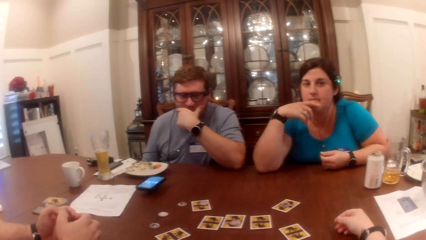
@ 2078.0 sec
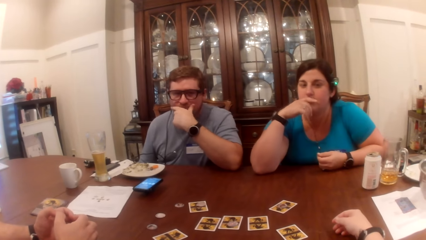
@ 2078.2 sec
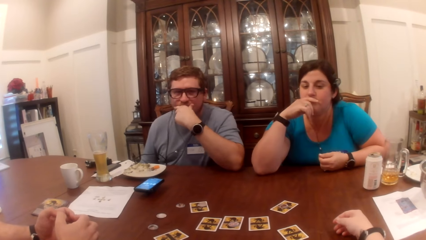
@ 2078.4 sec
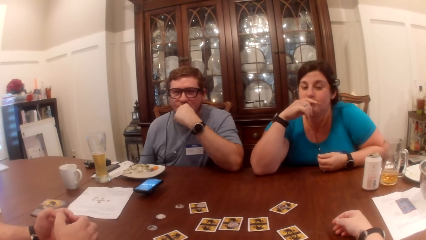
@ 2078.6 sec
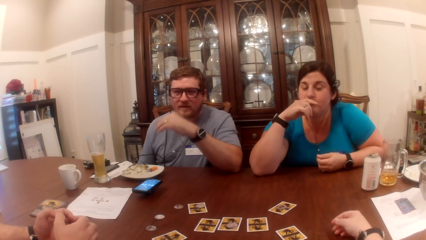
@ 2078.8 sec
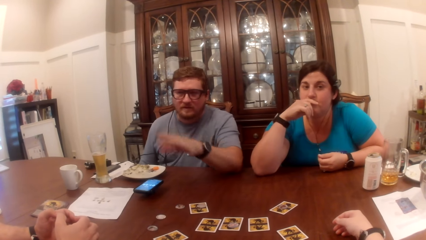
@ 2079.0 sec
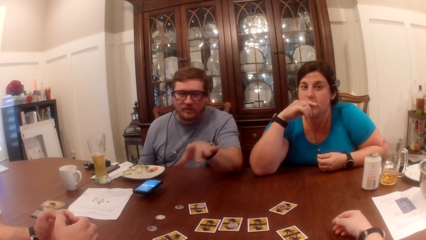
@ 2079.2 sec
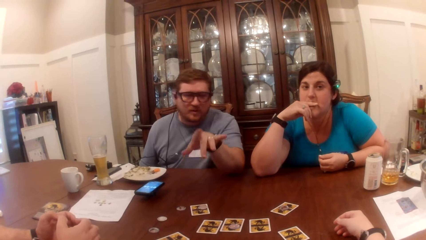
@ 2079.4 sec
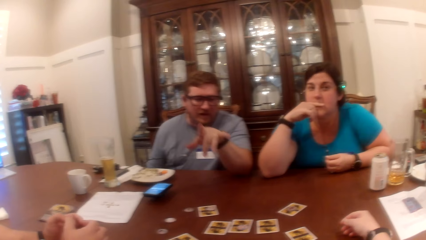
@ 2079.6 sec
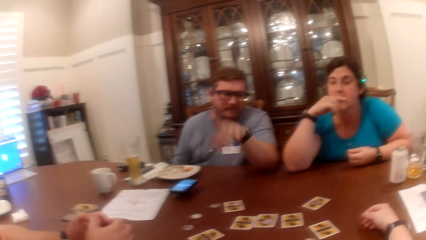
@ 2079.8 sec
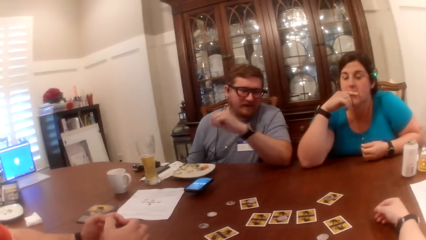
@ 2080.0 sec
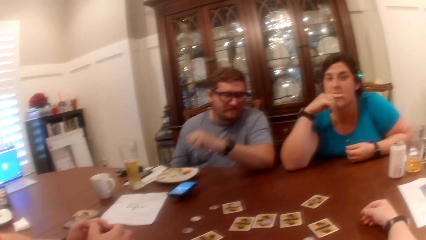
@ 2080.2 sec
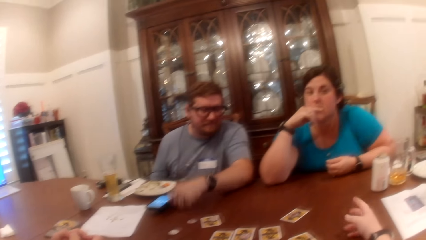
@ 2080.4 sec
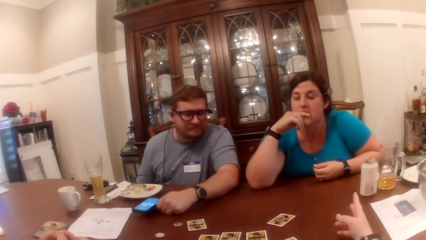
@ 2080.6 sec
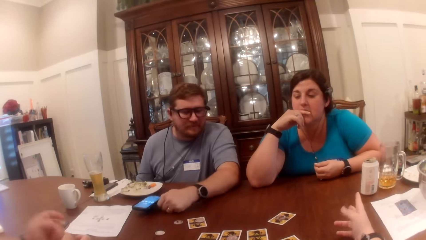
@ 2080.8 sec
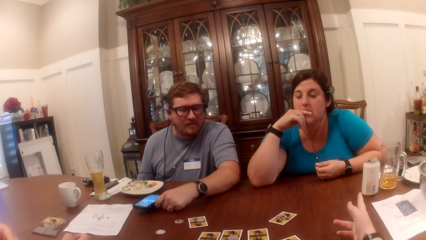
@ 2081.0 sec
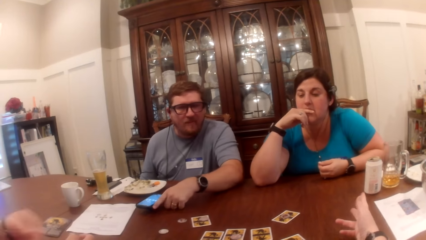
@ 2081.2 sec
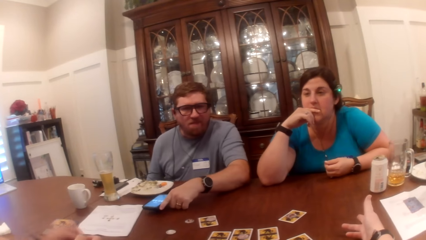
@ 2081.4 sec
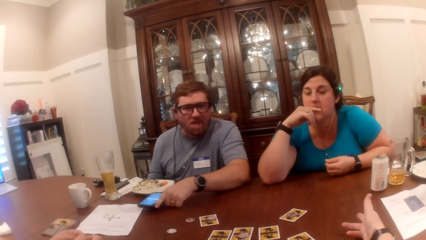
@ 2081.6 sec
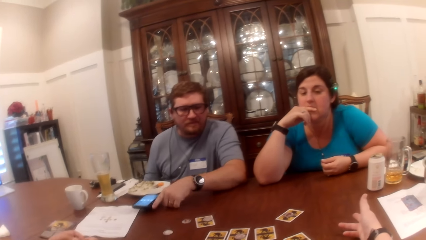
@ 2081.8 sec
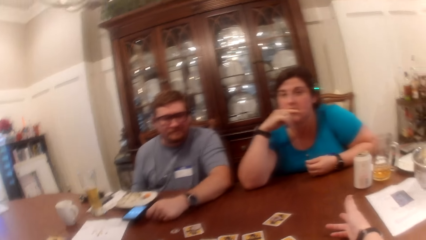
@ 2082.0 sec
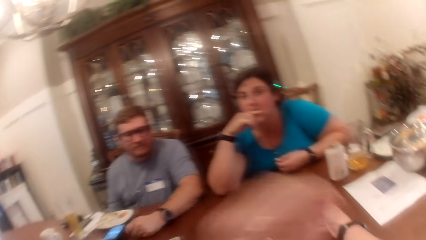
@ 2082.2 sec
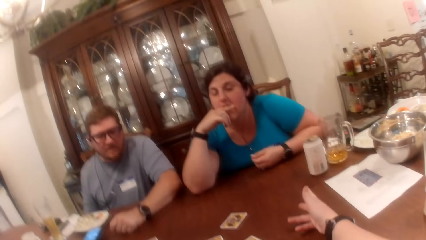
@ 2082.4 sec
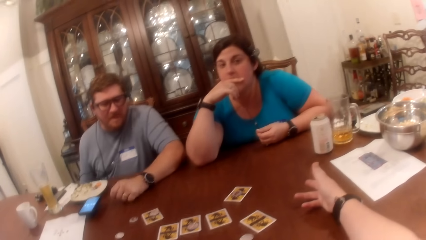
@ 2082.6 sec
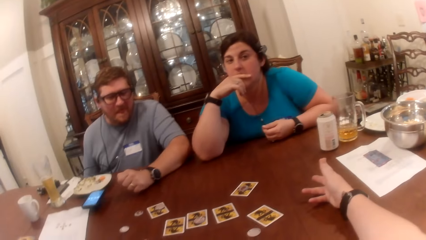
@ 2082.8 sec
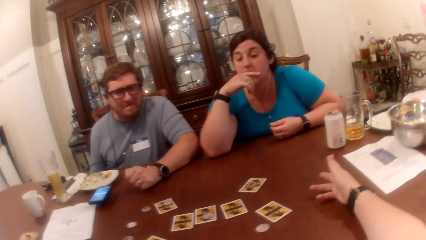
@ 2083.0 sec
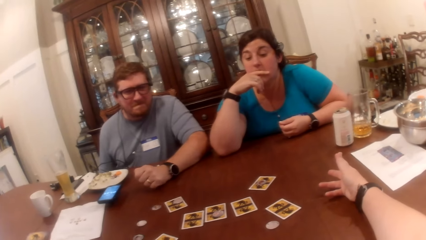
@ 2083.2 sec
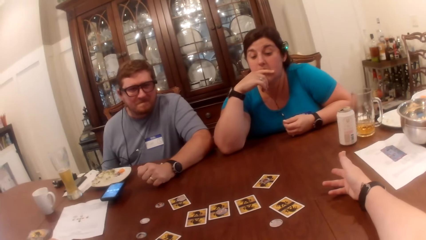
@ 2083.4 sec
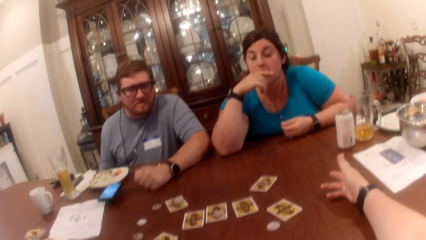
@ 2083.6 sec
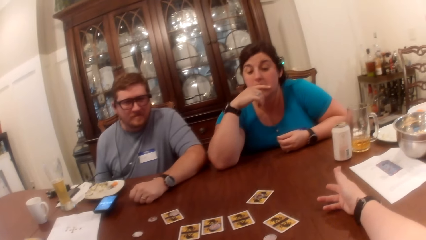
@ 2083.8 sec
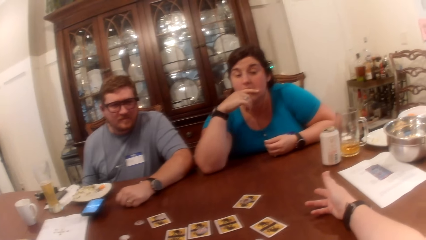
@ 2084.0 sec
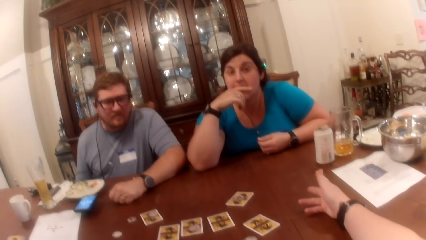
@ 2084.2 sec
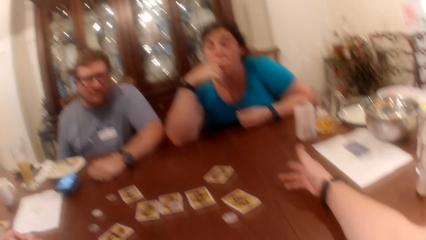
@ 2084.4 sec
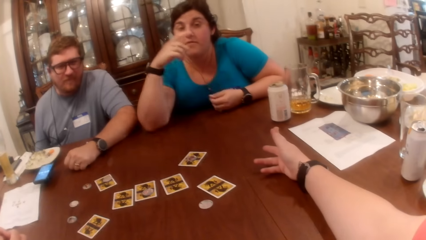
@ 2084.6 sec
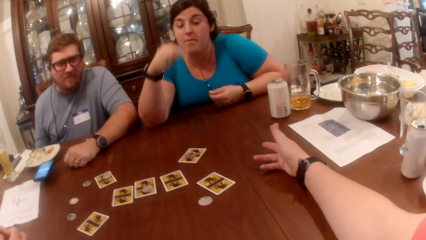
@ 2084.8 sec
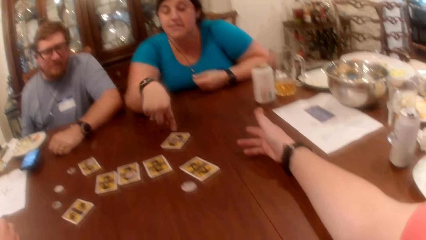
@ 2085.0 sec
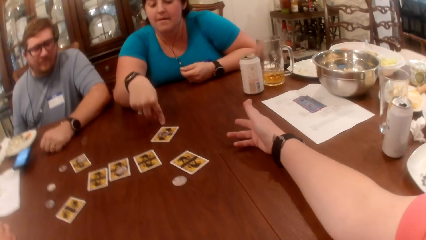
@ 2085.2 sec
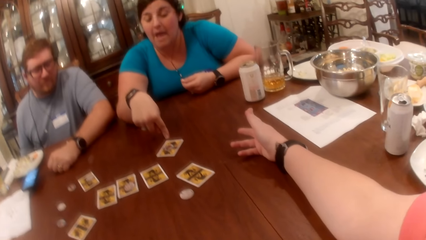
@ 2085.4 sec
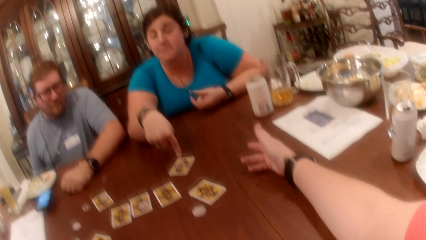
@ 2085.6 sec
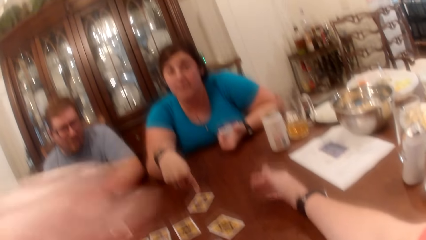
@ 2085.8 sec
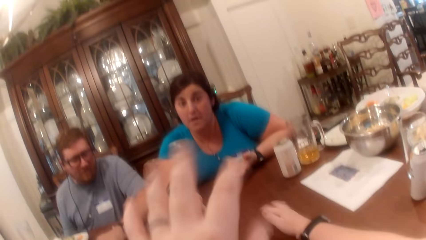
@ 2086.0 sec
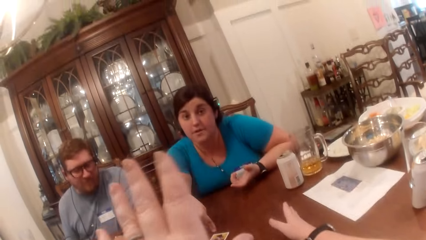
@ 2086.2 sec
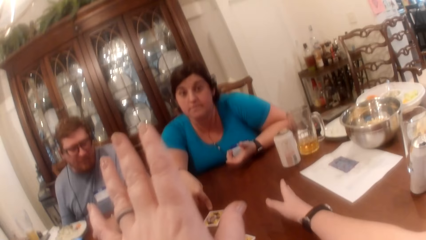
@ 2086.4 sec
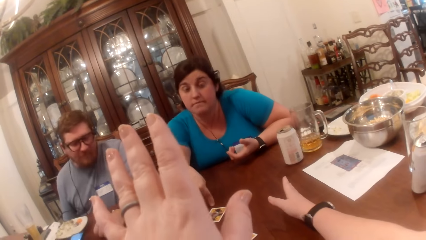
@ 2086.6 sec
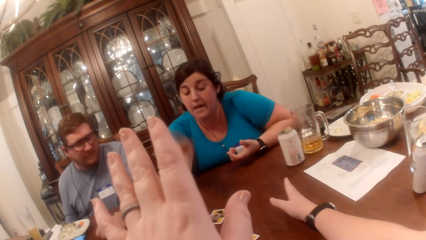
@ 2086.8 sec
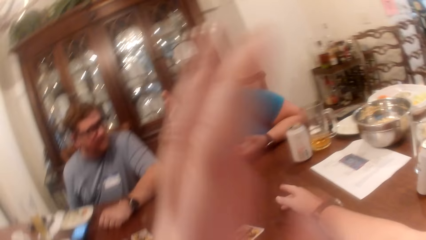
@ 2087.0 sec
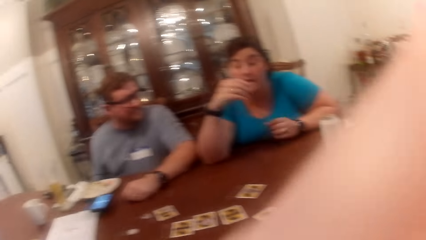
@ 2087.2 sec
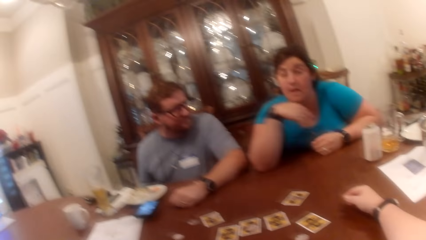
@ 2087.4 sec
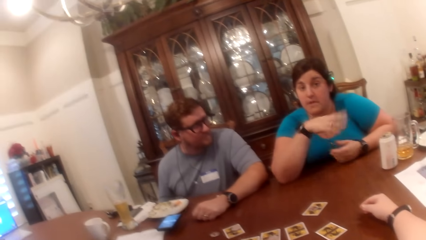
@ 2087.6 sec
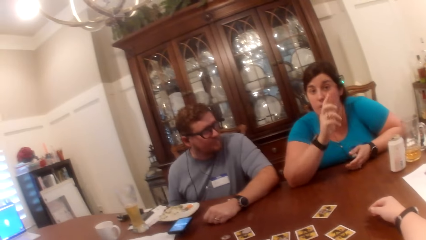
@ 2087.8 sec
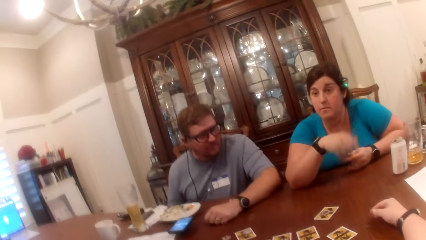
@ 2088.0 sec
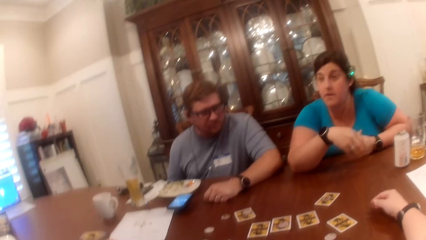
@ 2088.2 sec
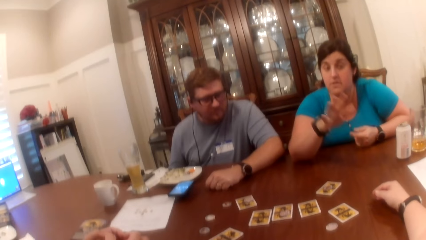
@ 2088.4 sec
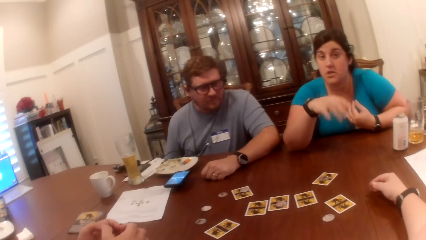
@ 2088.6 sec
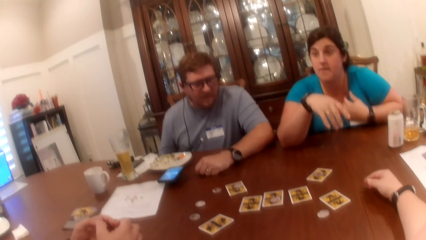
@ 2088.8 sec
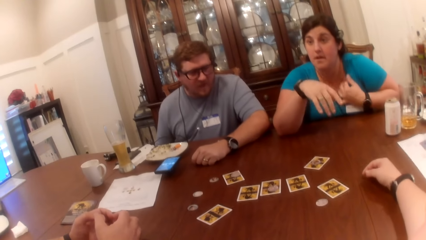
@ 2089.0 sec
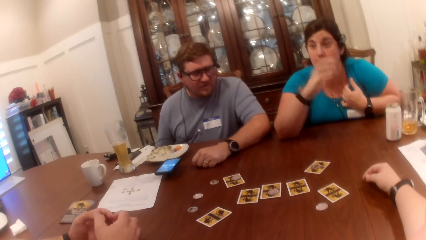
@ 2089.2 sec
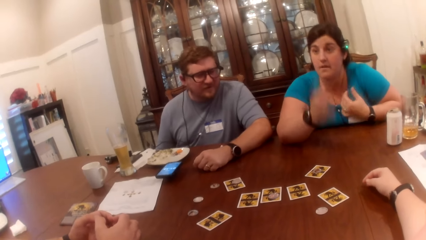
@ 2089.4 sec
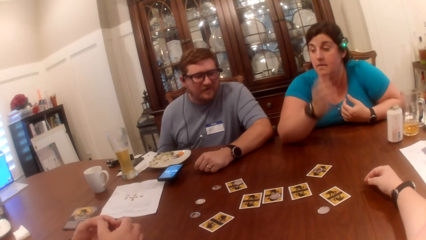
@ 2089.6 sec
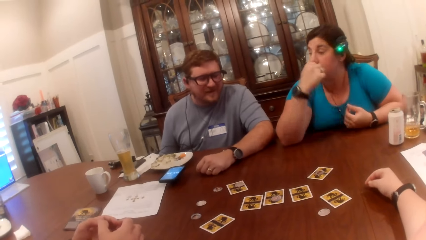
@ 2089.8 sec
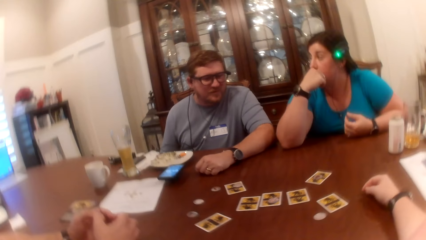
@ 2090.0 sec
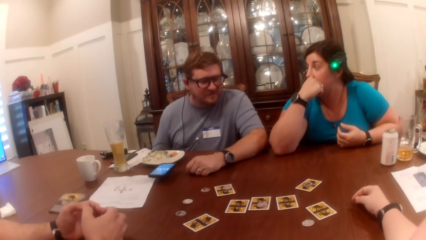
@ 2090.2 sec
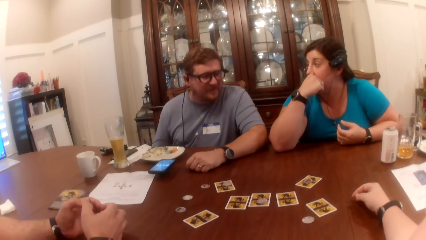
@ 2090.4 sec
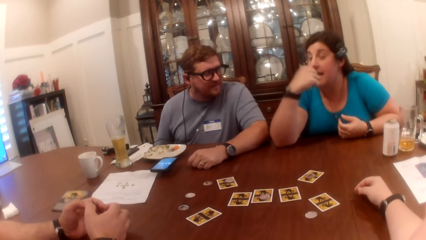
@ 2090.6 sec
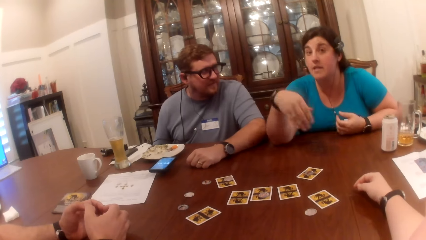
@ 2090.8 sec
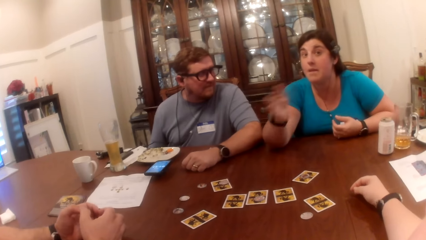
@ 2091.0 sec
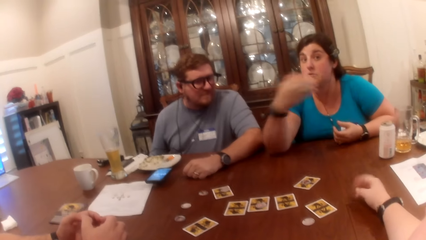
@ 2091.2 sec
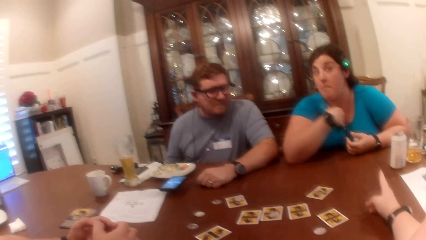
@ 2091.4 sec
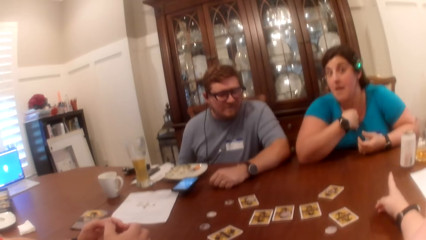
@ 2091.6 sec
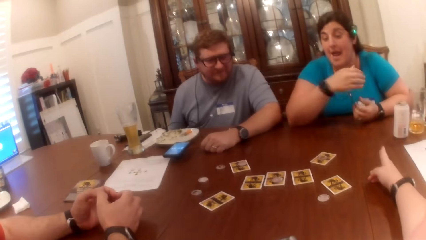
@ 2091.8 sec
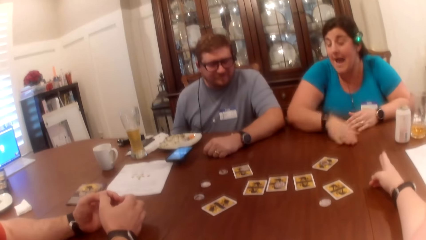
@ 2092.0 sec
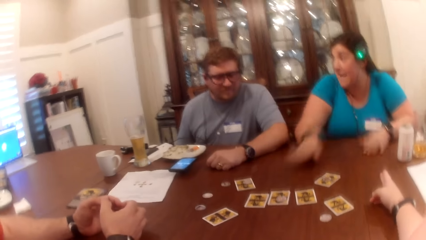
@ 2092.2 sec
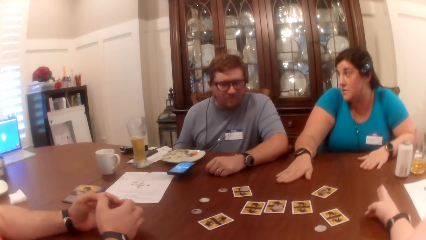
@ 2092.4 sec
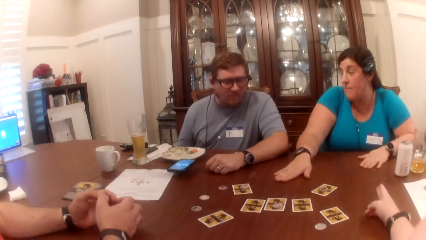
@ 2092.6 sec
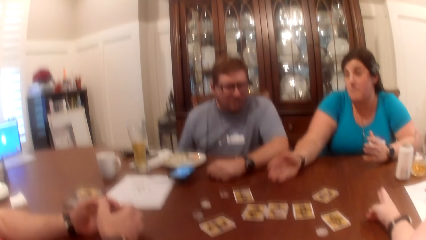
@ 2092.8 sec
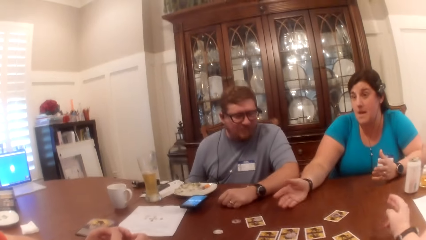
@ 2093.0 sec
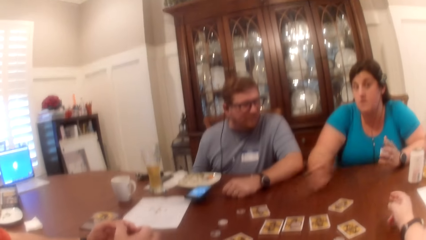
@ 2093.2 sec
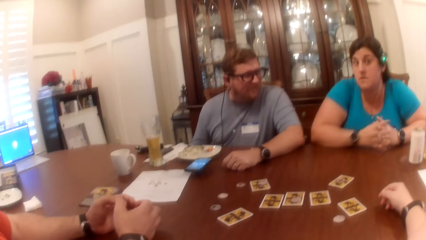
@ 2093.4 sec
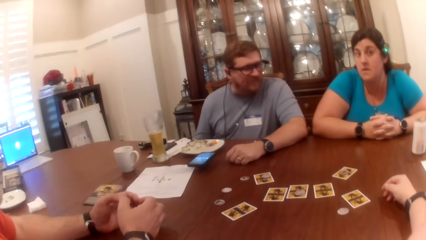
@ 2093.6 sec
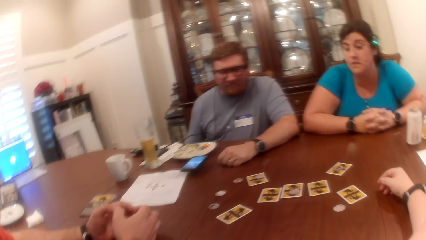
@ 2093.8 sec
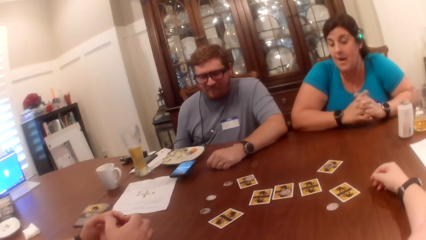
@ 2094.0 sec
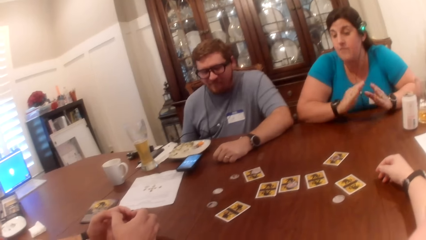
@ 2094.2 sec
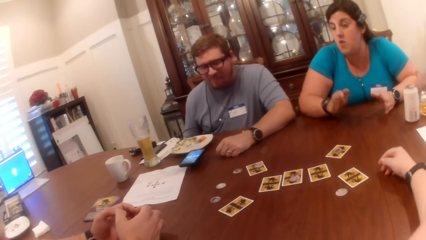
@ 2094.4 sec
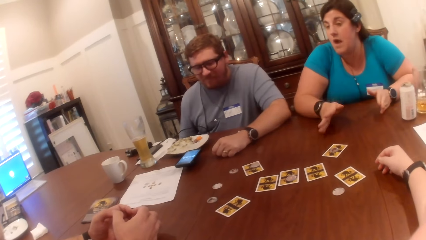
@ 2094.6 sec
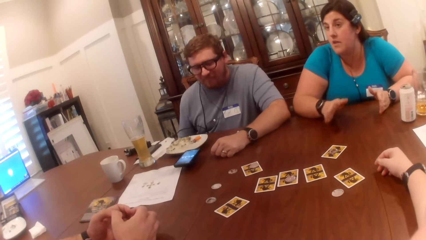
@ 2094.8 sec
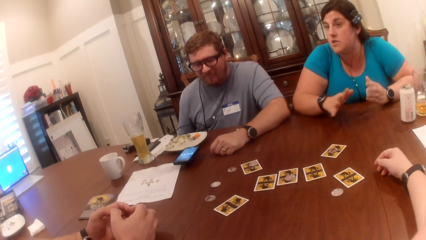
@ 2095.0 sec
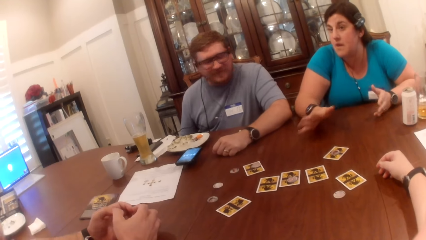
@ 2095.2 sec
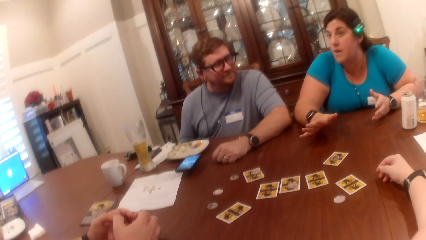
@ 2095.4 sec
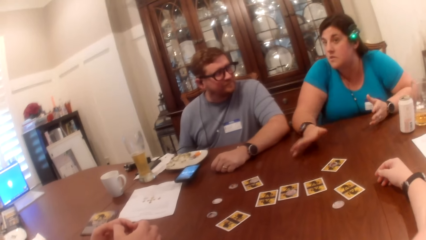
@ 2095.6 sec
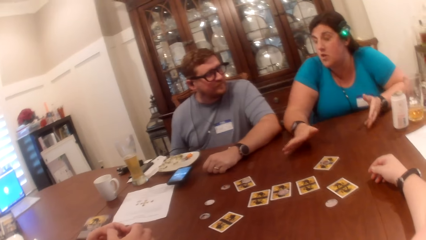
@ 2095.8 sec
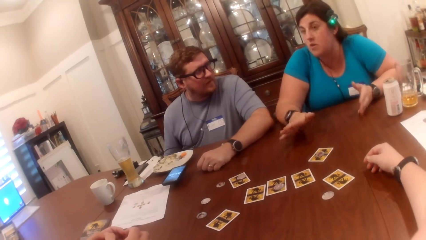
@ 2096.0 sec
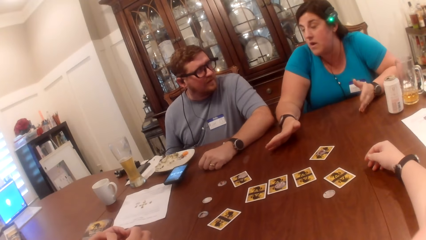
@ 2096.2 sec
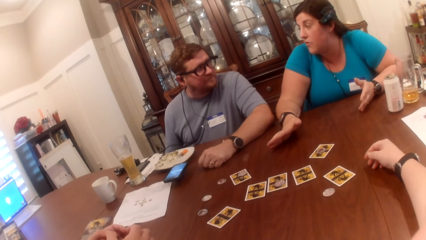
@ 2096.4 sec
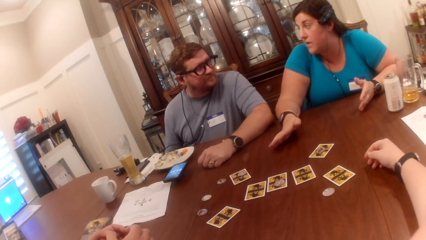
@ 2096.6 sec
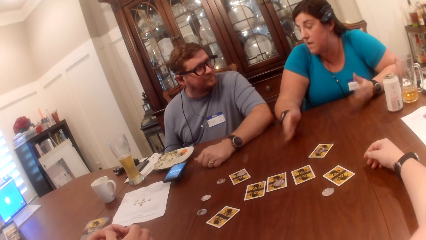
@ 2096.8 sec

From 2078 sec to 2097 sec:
A man holds the mouth. A woman touches her mouth. The man points at another person and talks to the camera wearer. He adjusts the phone with his left hand. The camera wearer points at the woman. The woman speaks to the camera wearer. The camera wearer lifts the hands. The woman hits the table with the hands.
